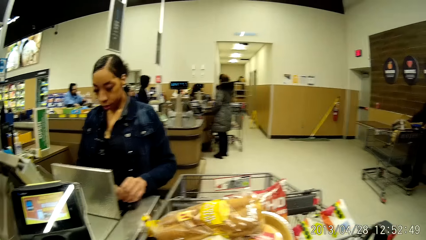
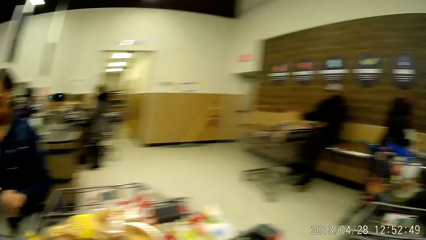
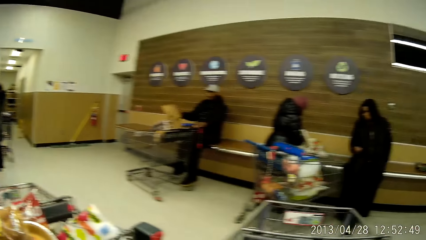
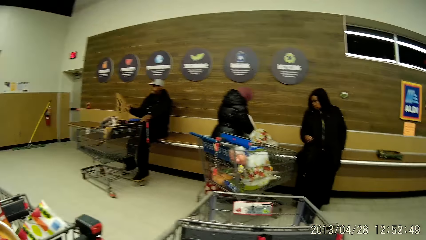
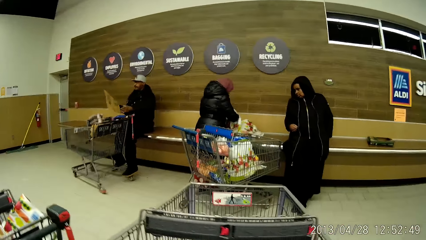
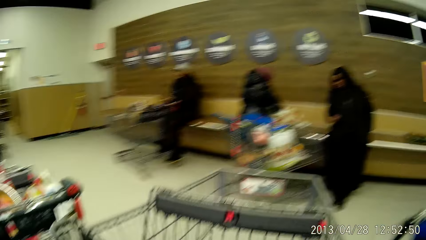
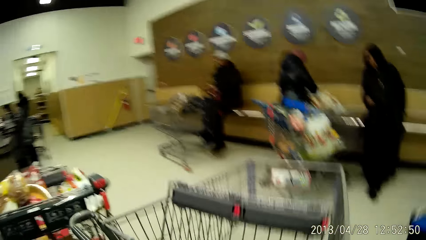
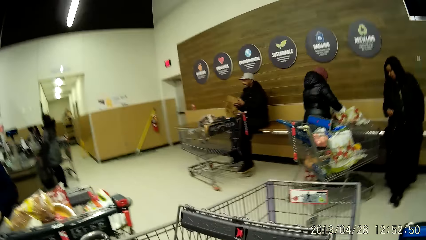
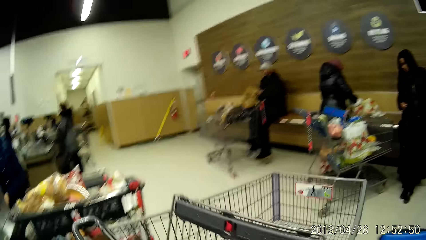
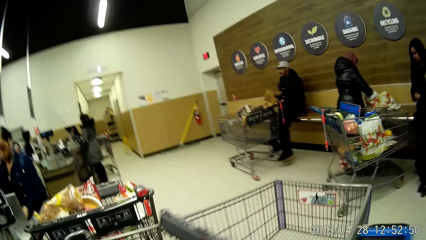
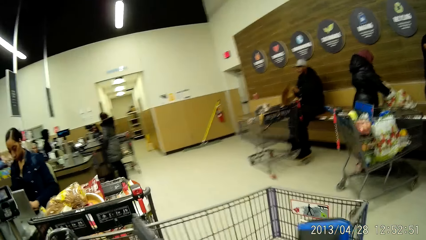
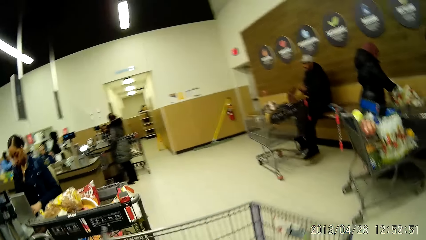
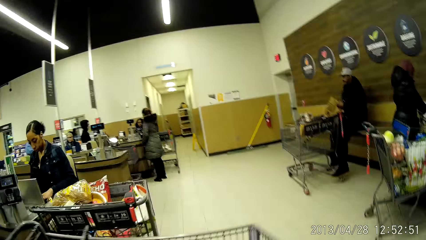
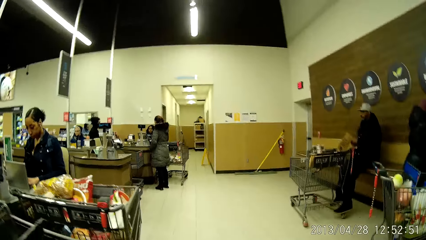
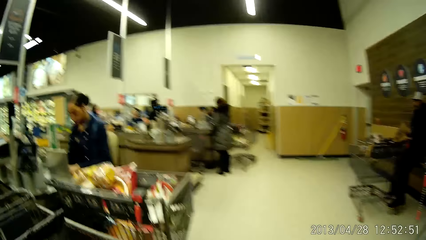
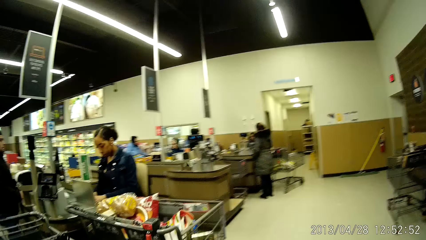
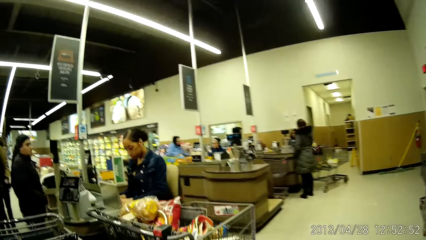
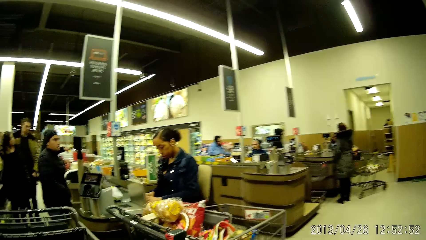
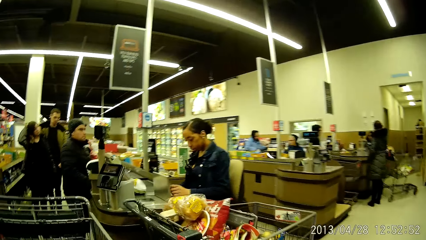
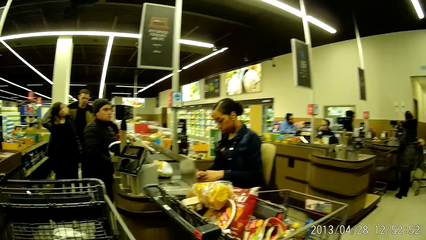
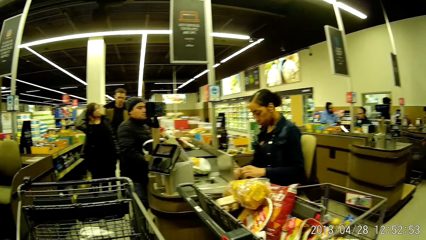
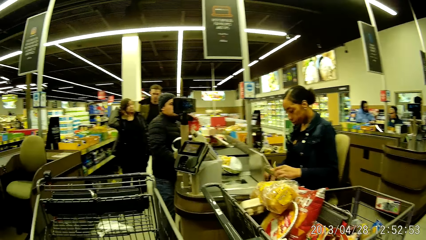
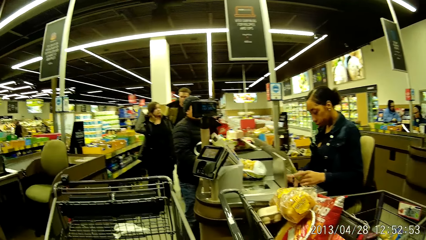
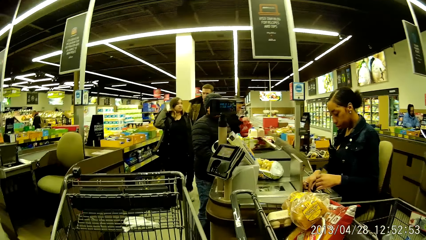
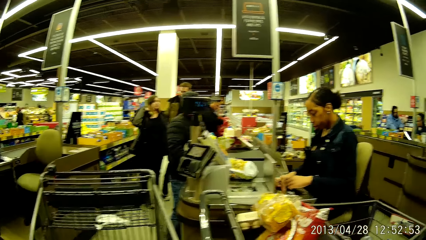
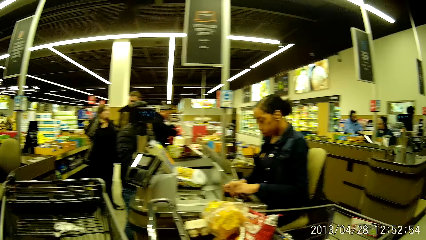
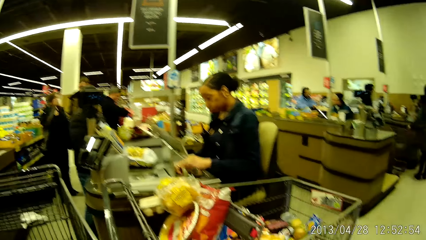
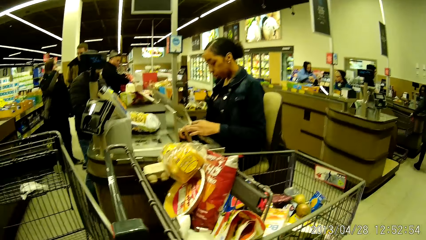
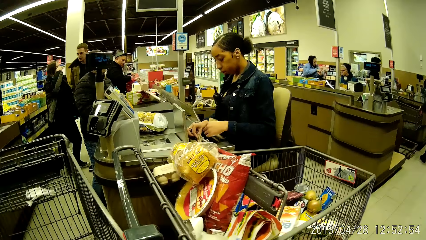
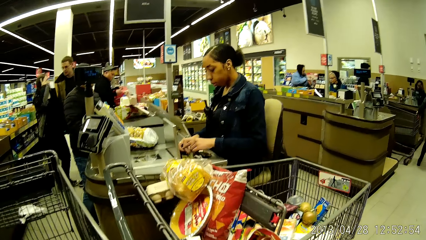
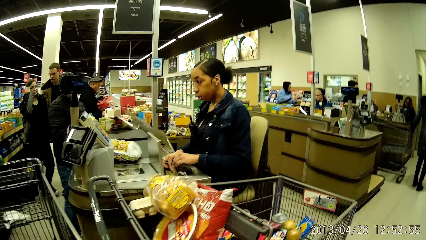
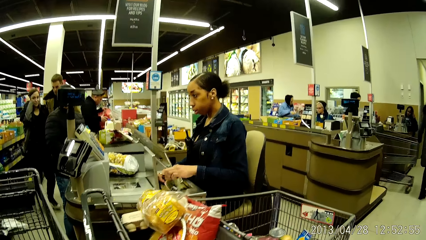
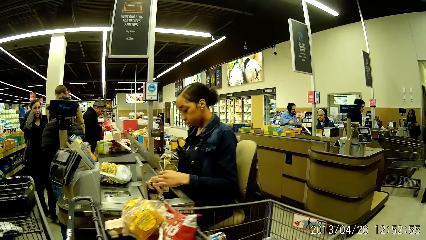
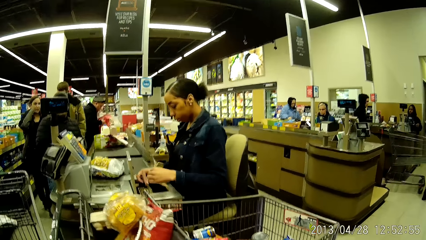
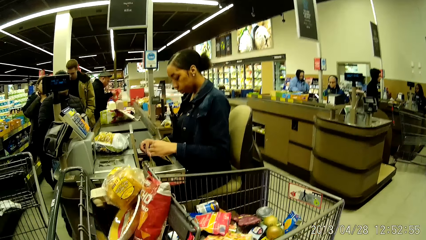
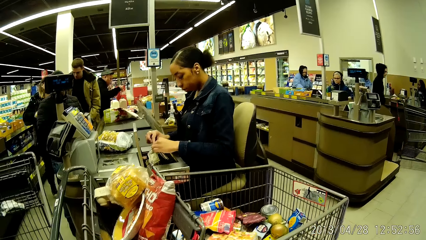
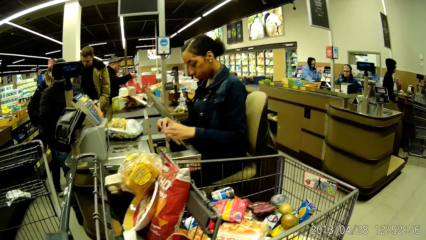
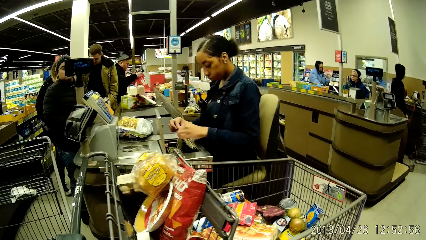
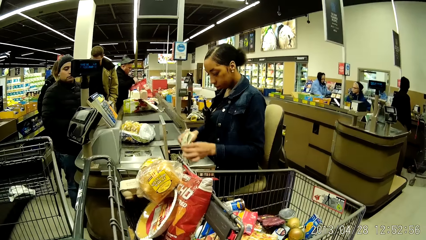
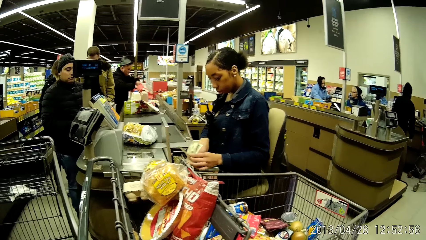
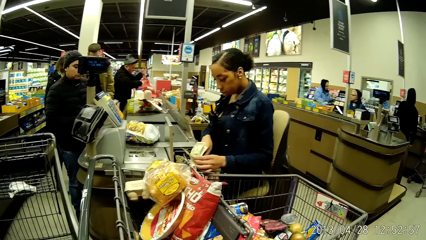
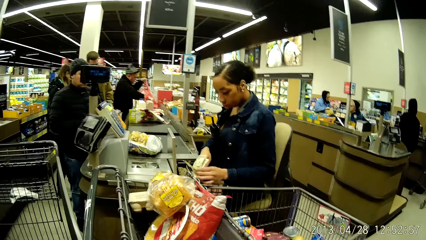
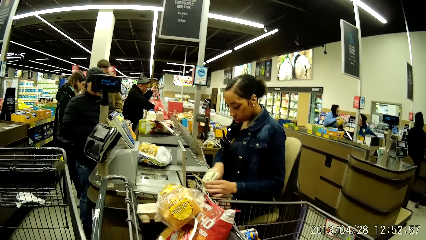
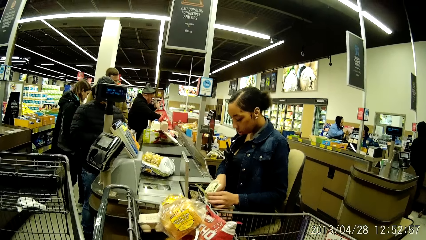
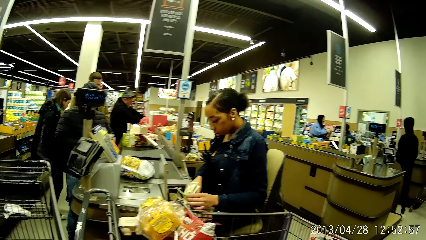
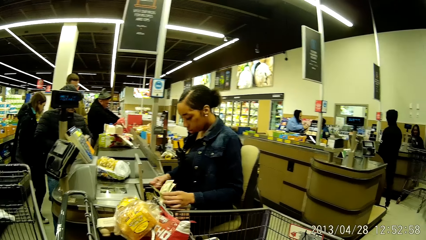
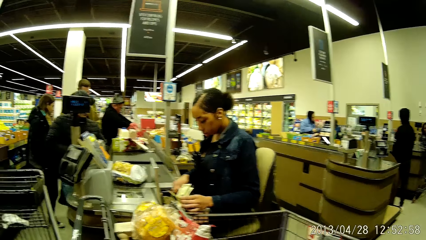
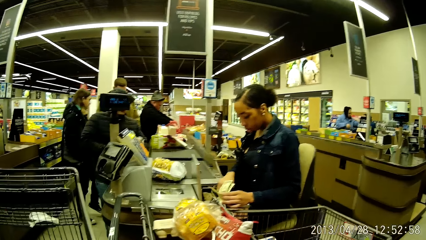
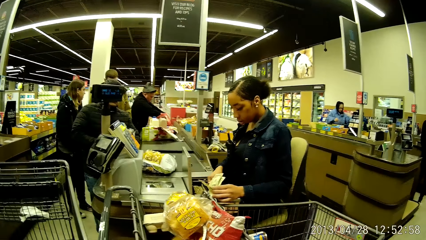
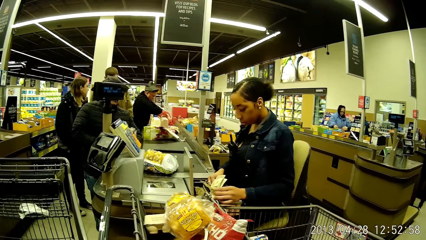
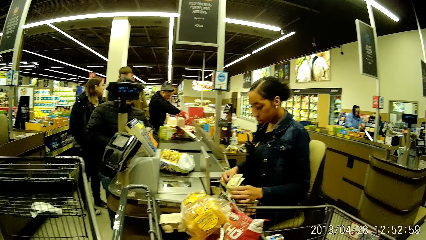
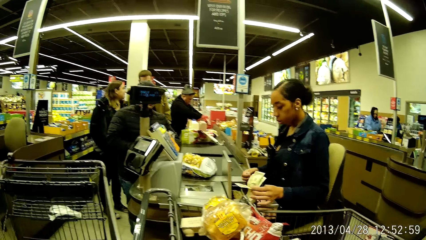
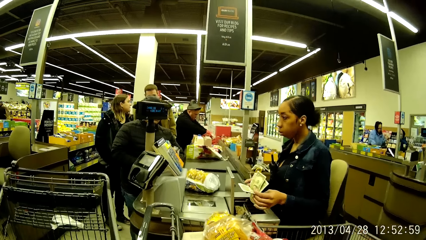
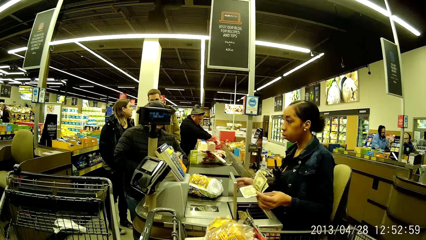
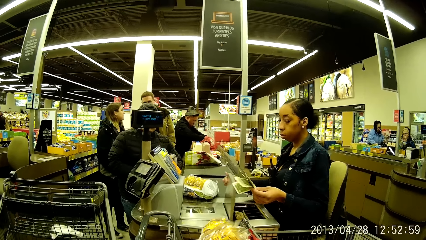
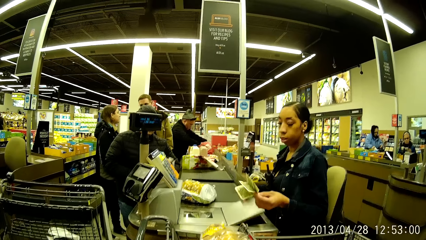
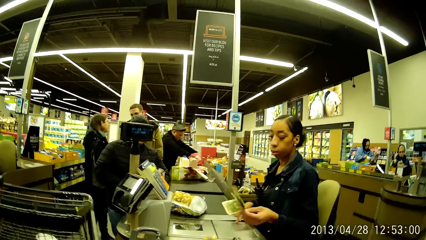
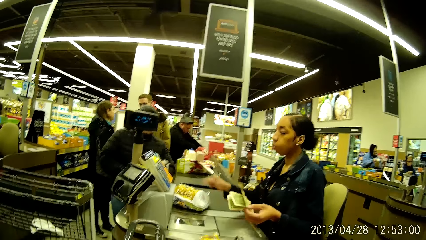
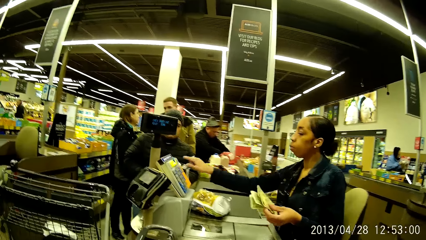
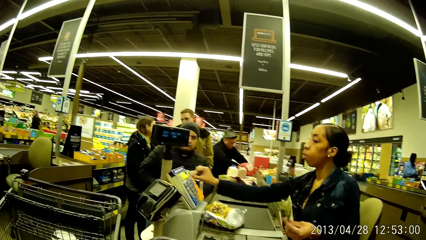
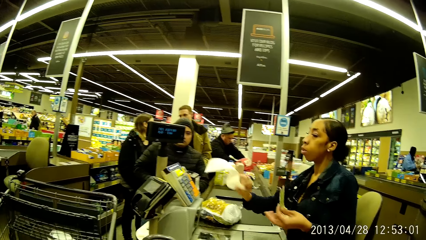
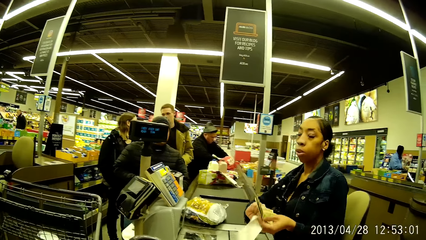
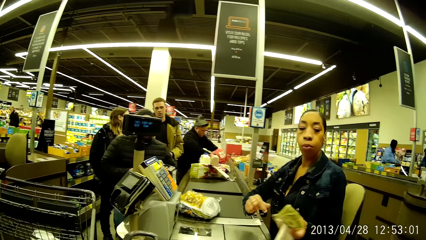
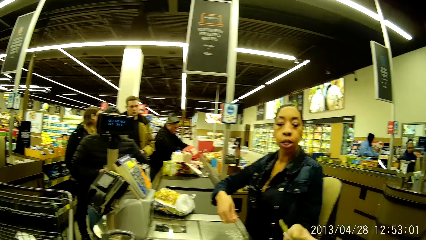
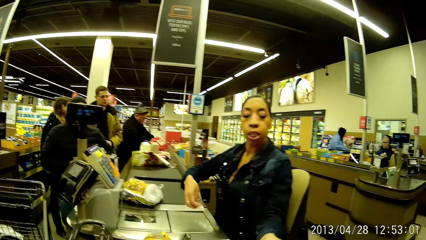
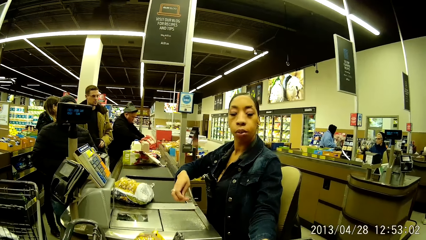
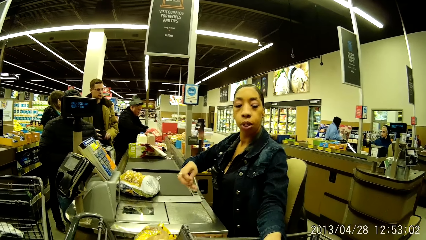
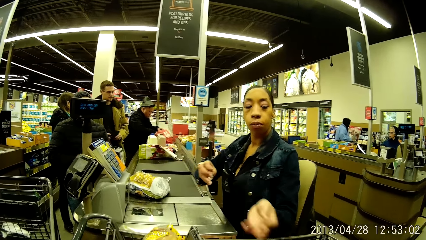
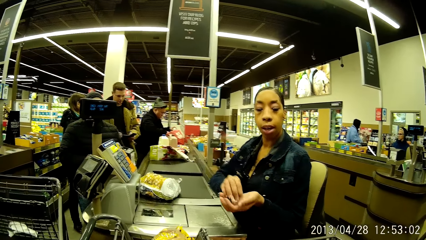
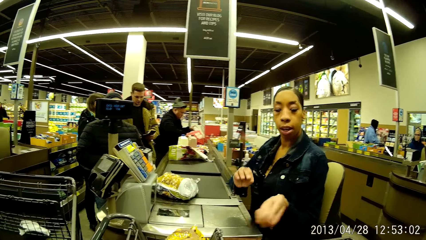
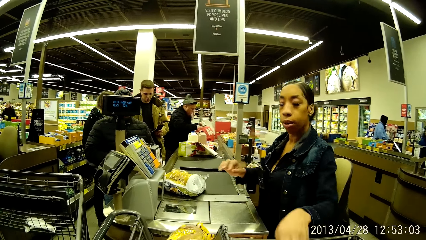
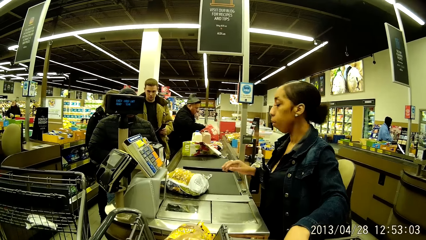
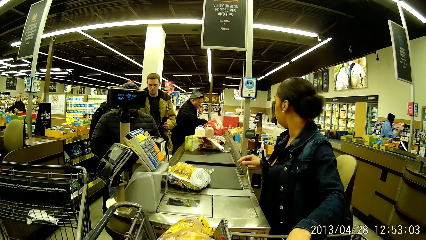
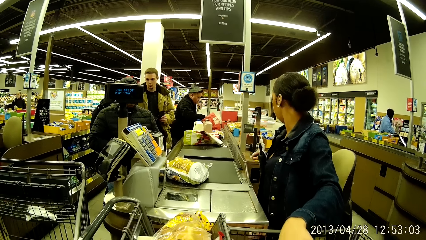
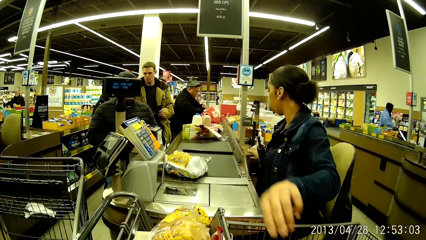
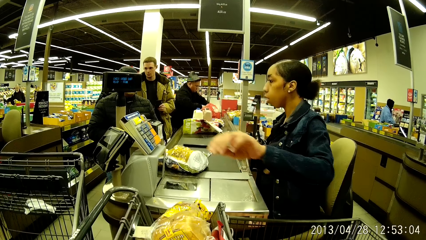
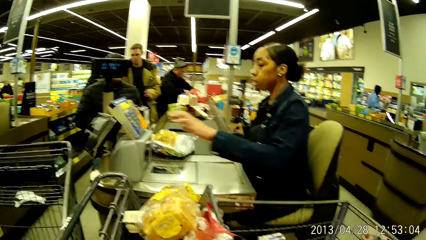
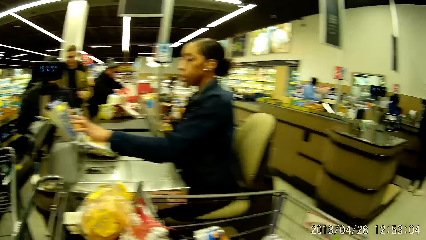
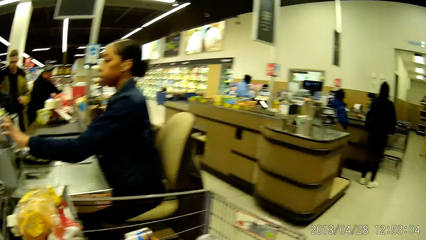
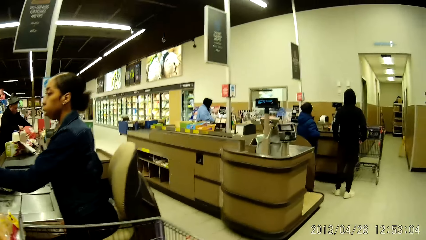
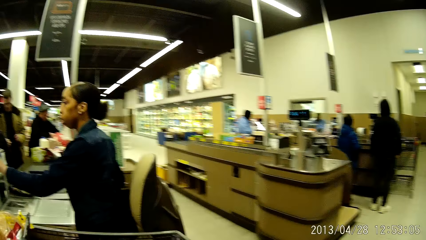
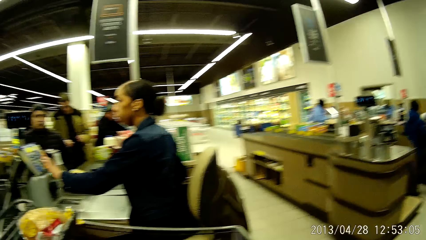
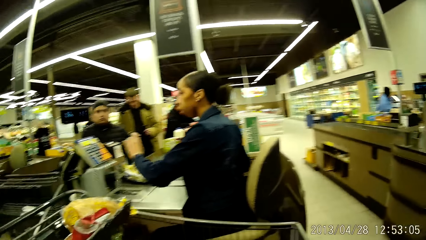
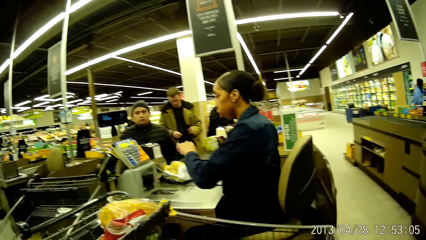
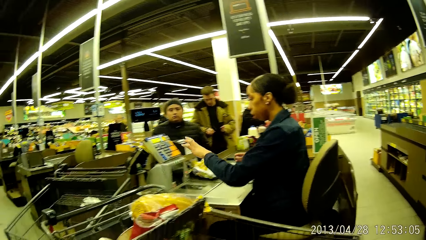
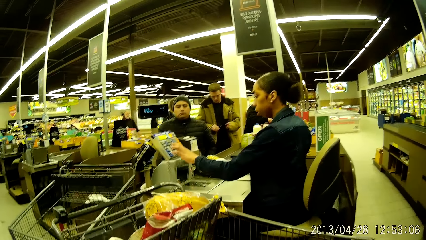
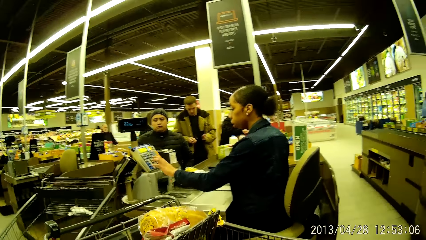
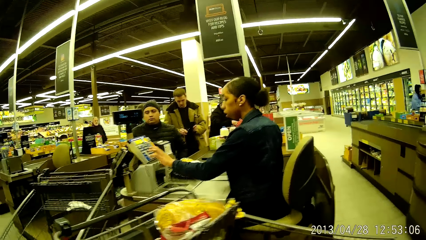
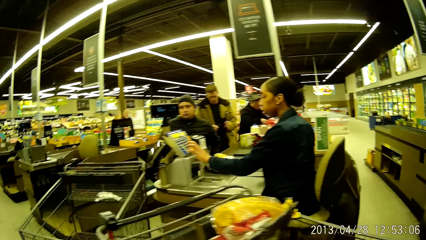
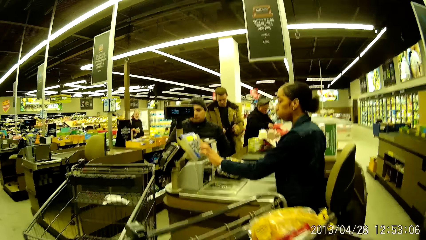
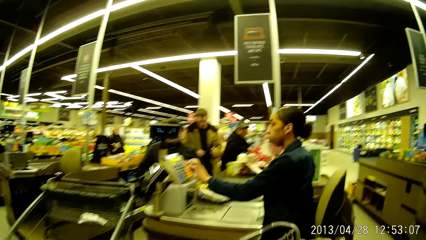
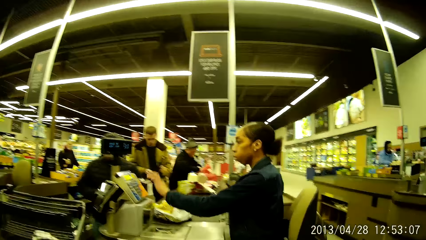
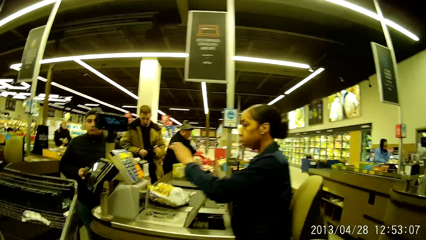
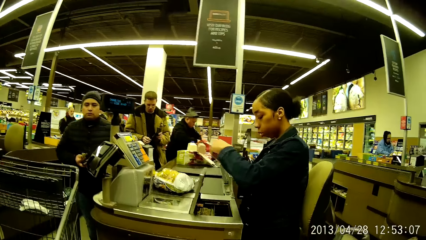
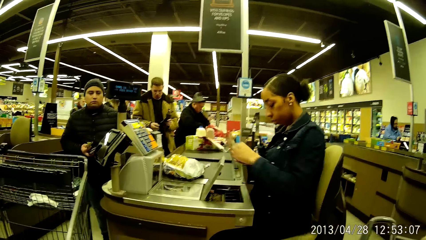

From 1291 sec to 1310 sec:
The camera wearer walks away from the counter. The cashier removes some money from the cash drawer. The camera wearer observes a woman. The cashier closes the cash drawer with her right hand and picks up a receipt with her right hand. The camera wearer receives the money and the receipt from the cashier. She pulls the shopping cart with her hands.
